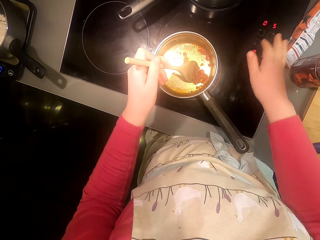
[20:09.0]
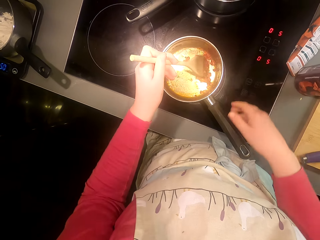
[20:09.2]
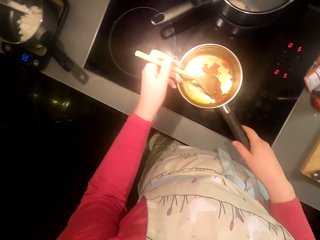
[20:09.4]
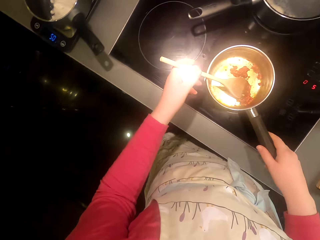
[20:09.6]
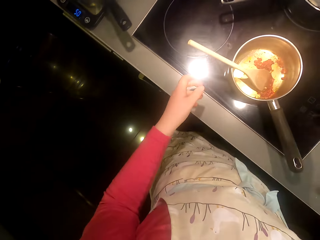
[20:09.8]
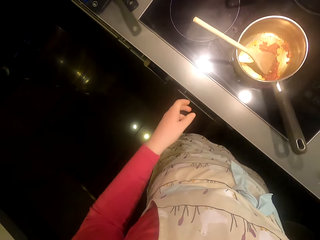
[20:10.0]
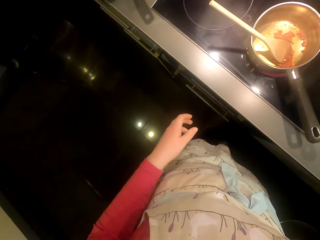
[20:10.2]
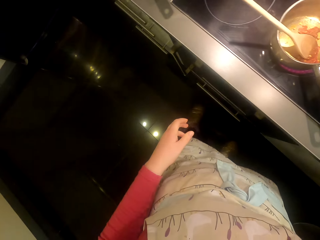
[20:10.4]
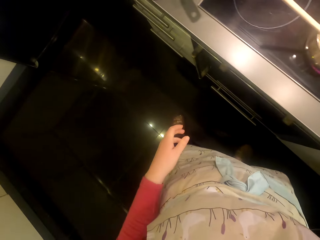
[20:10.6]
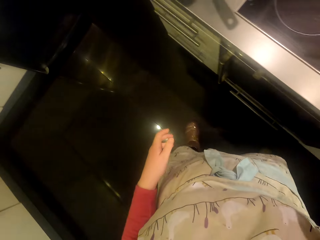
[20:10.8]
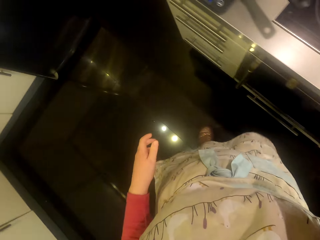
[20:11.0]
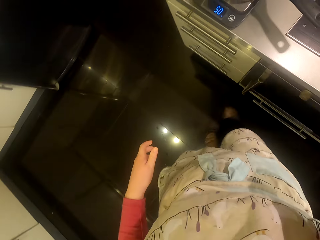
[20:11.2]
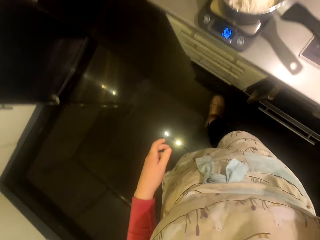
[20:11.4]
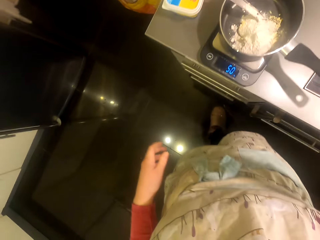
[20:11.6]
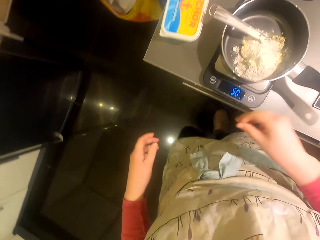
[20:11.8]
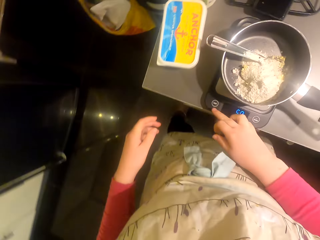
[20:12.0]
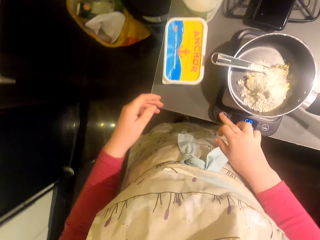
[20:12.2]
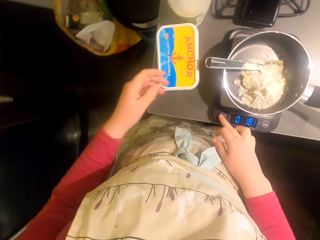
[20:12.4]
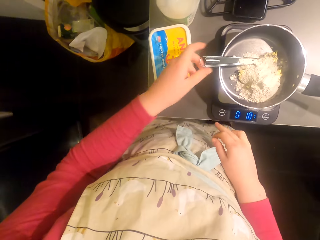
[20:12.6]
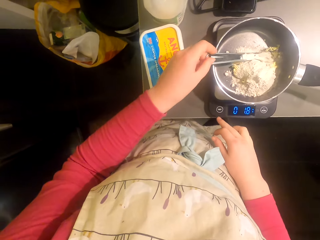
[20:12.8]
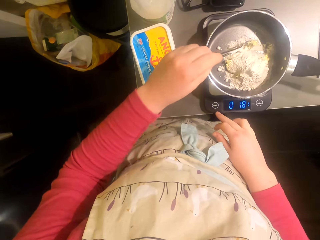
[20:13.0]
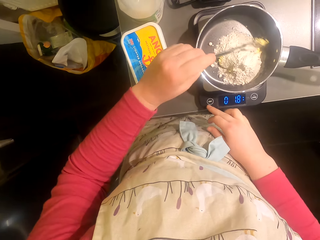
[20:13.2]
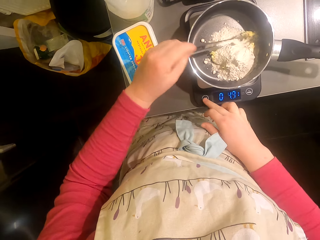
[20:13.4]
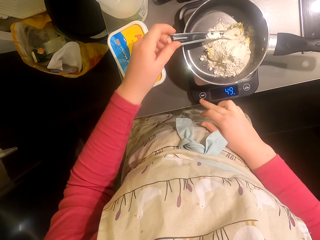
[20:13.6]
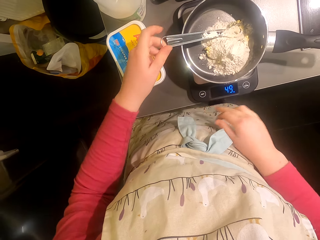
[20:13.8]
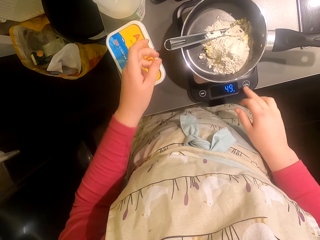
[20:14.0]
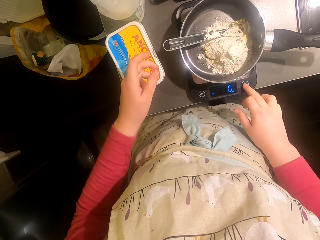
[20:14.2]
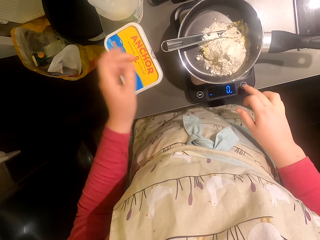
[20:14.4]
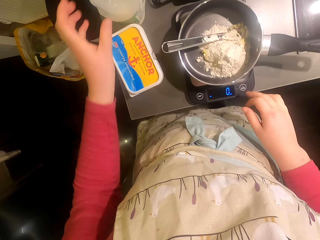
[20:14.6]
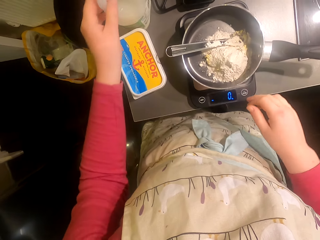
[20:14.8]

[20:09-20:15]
The camera wearer walks around the room. They operate the kitchen weighing scale. They touch the machine.

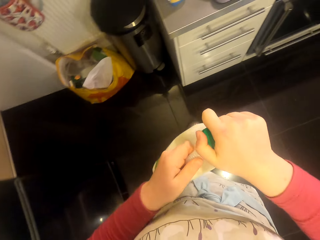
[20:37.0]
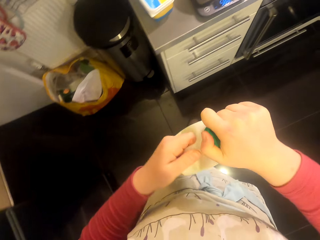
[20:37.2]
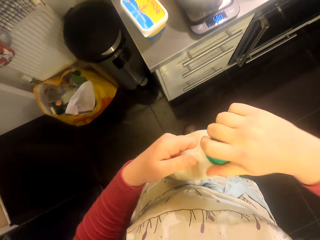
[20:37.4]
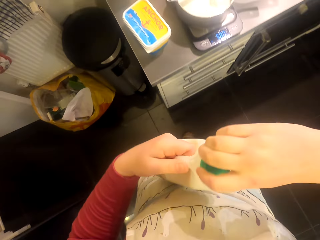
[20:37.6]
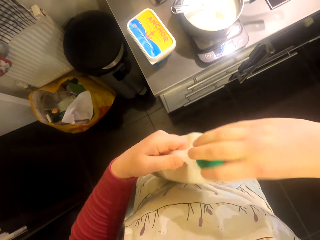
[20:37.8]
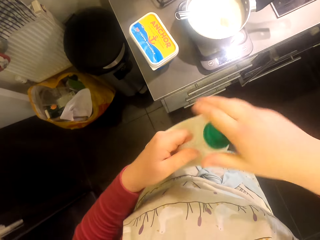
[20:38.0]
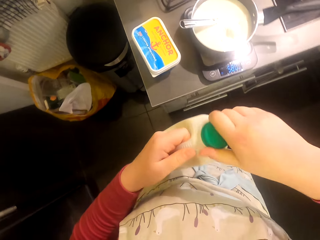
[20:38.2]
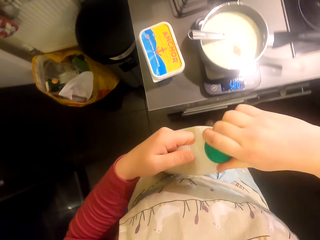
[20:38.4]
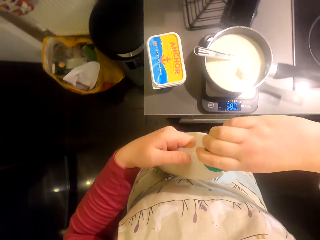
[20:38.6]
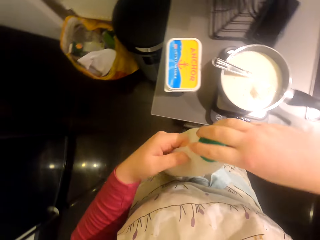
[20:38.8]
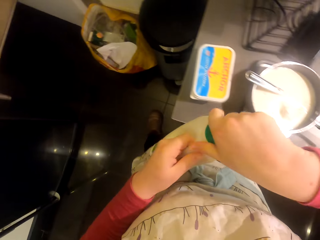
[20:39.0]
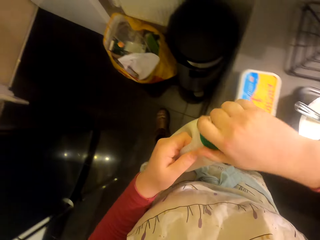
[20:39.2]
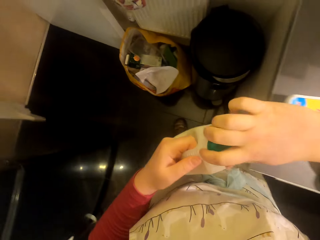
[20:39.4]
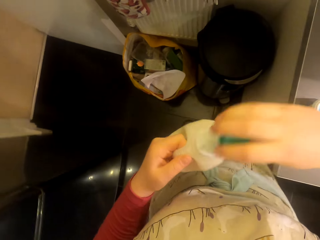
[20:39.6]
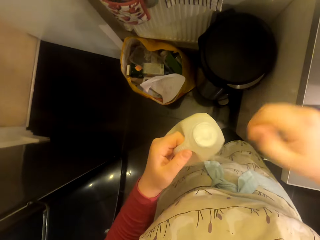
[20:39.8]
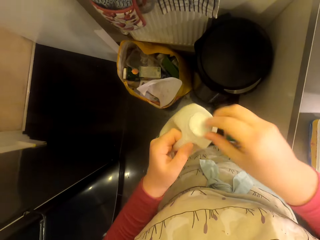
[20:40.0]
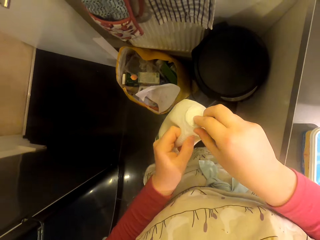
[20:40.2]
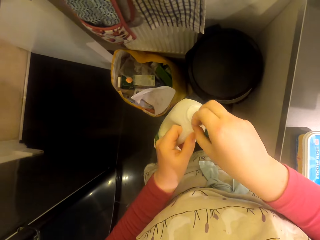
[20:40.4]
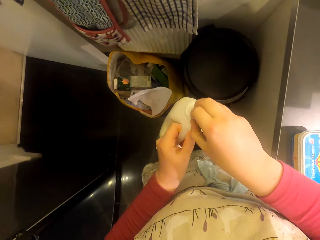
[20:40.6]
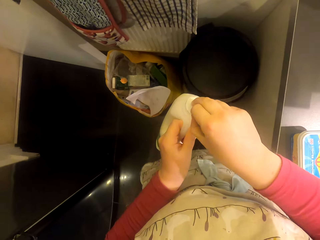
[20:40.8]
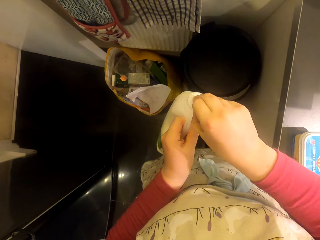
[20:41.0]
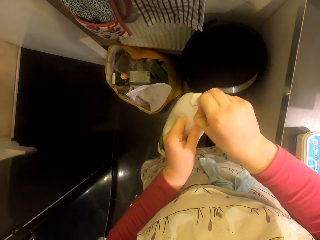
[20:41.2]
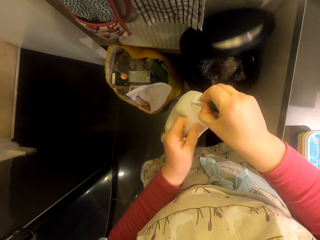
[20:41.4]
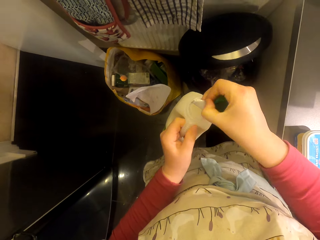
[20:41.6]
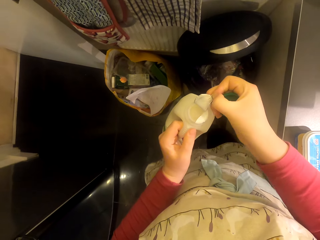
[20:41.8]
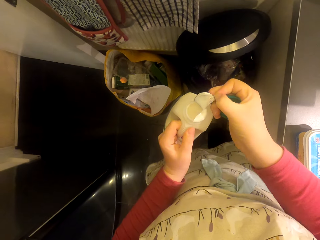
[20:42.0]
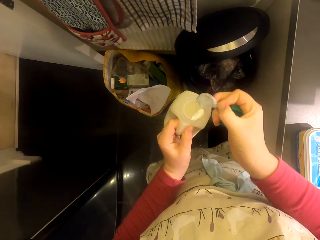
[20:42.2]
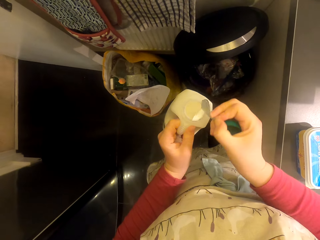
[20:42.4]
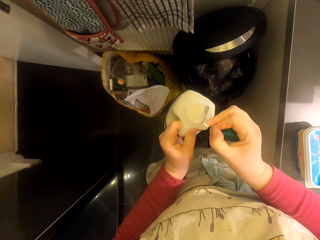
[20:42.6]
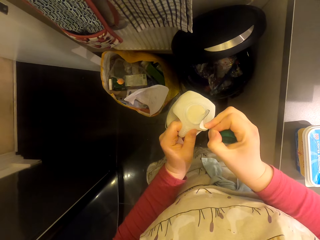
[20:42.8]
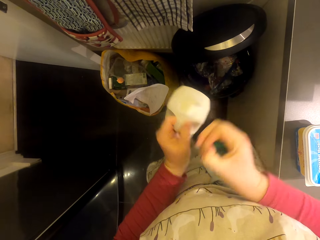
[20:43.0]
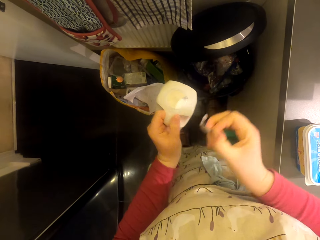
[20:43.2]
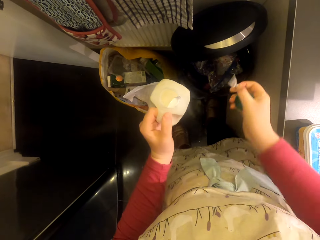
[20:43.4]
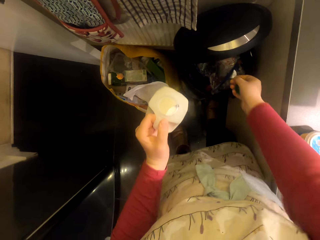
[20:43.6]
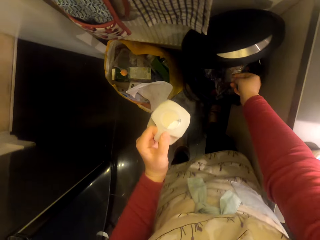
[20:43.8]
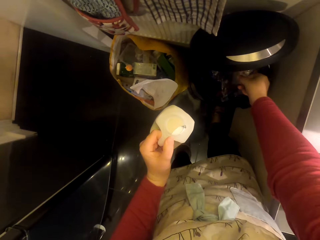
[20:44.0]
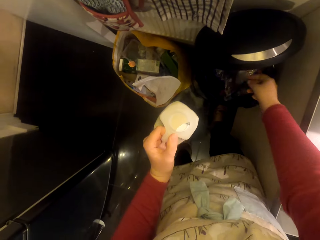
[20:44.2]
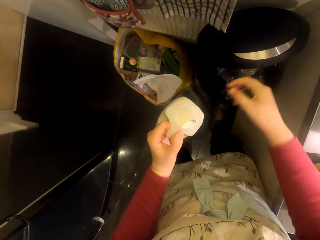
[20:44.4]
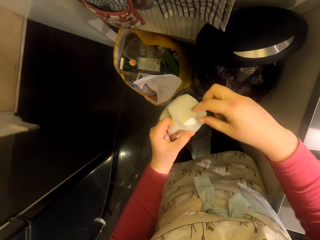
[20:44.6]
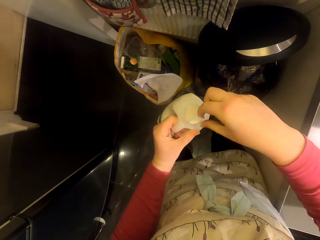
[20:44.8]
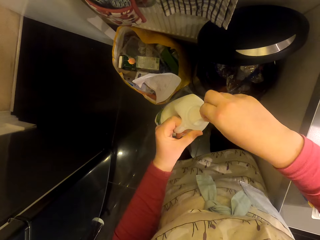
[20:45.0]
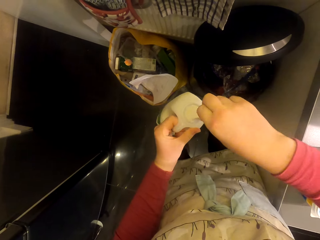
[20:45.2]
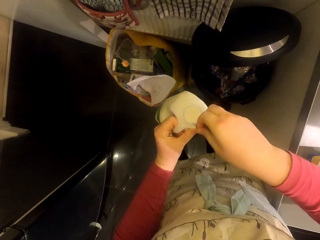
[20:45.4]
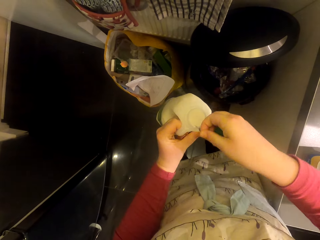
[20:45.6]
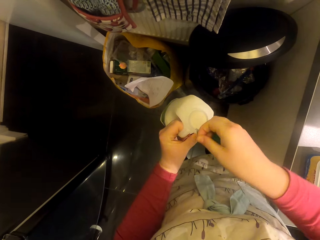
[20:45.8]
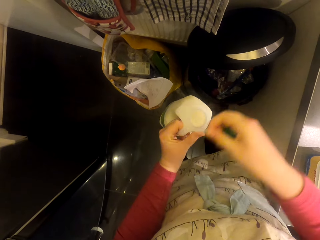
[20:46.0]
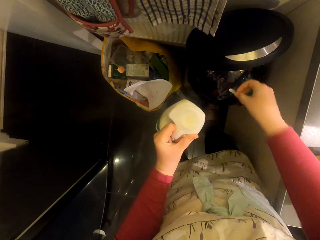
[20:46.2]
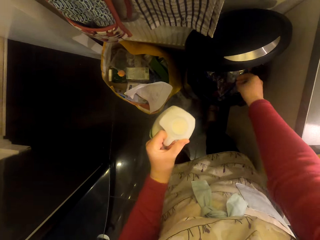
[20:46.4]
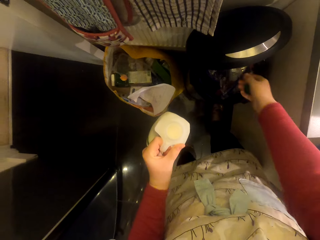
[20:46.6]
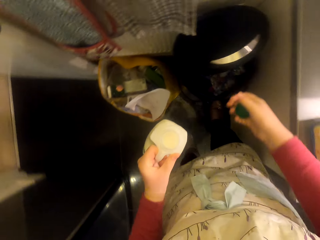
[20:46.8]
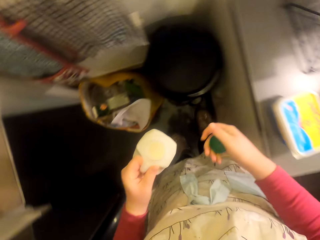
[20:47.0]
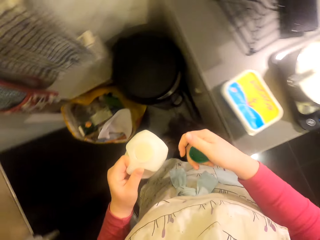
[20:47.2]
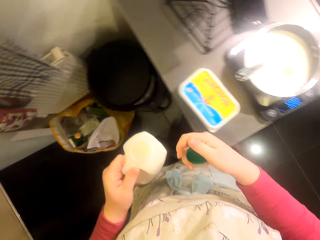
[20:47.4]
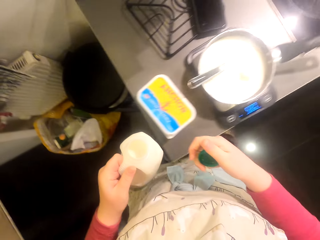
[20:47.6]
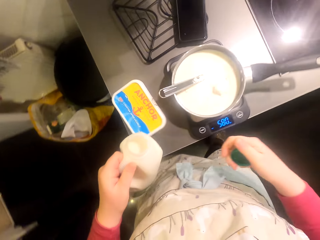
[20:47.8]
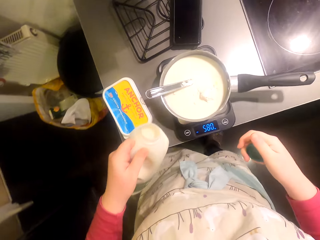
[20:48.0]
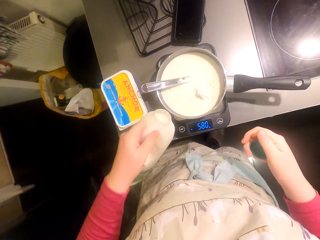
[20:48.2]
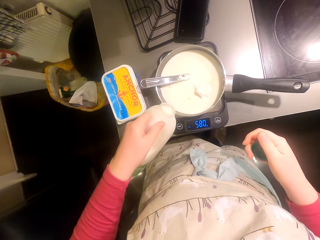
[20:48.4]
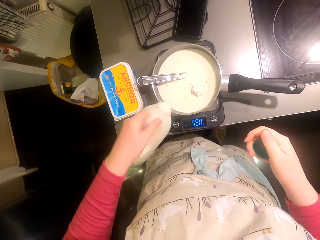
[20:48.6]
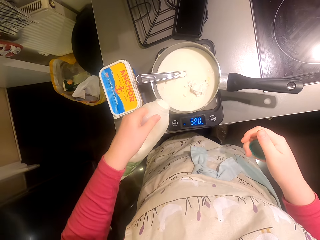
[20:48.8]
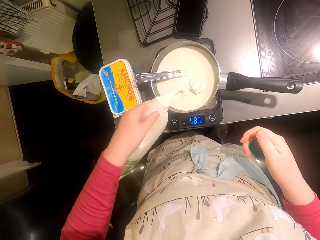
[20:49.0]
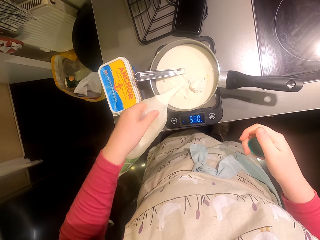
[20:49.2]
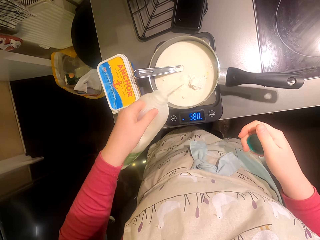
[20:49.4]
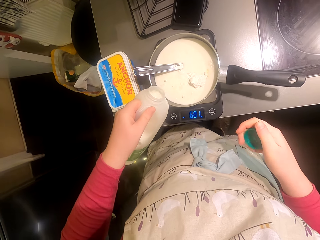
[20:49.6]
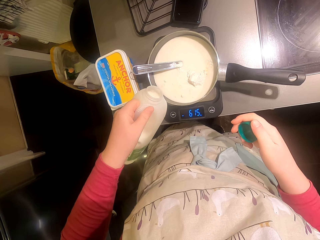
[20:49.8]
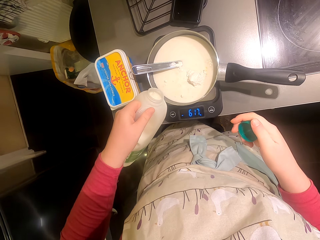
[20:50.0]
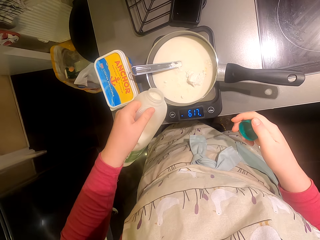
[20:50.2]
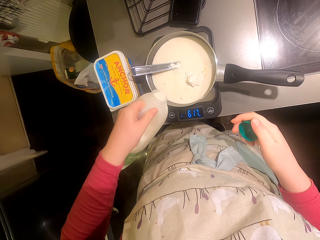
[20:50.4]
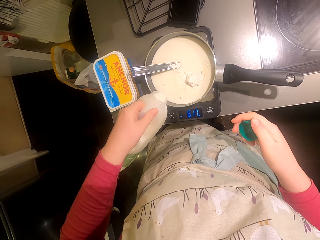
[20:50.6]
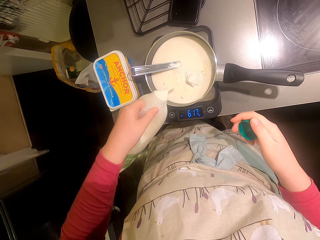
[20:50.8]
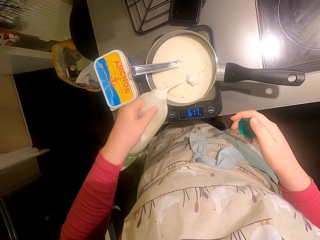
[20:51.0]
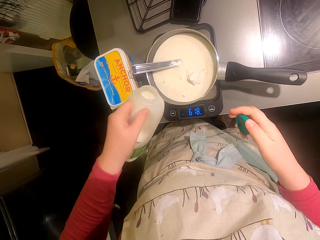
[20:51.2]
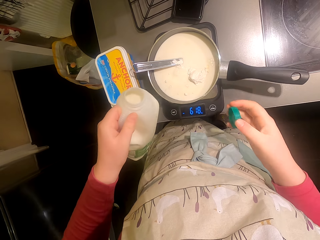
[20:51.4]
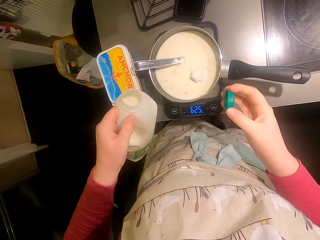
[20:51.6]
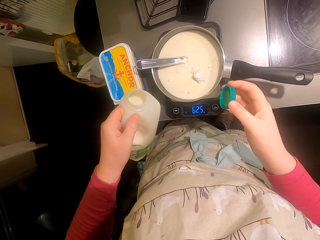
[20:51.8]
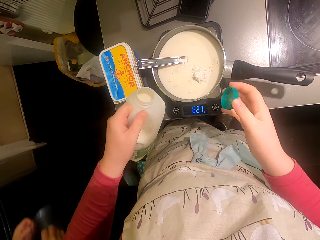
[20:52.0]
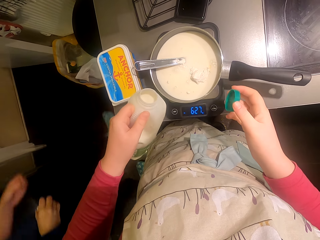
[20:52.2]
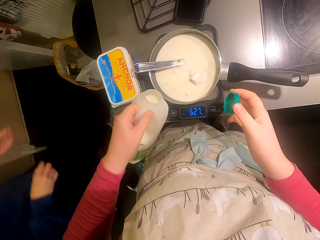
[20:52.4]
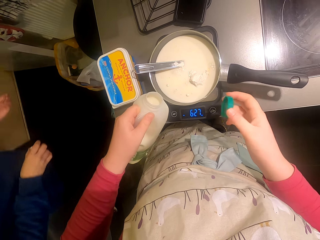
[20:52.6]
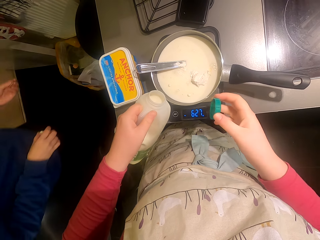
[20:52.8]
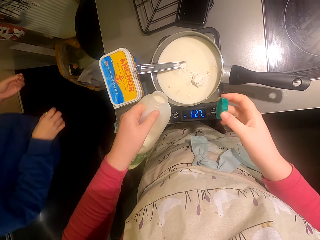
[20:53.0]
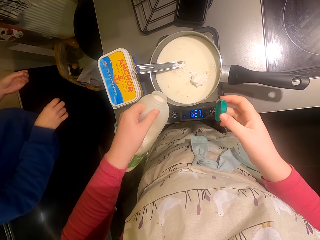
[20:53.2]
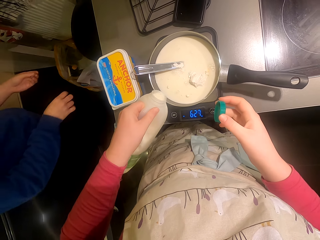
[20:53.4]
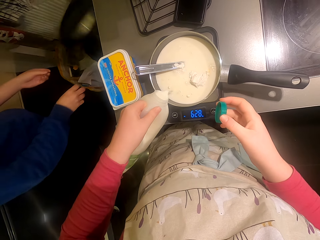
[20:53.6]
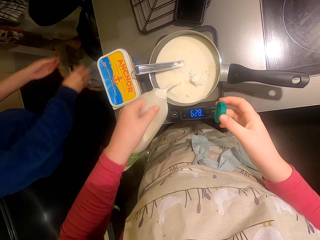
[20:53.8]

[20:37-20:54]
The camera wearer opens the container. They take the milk from the fridge. They remove the seal of the container. They put the seal in the trash bin. They remove the seal of the container and put the seal in the trash bin again. They walk around the room. They pour the milk in the pot.
